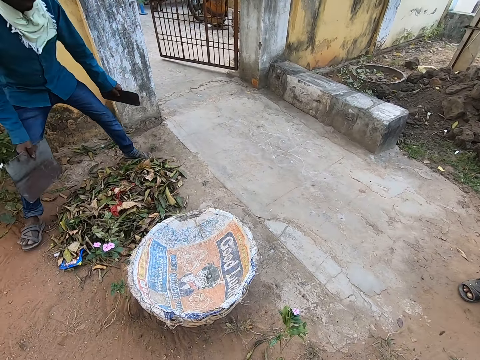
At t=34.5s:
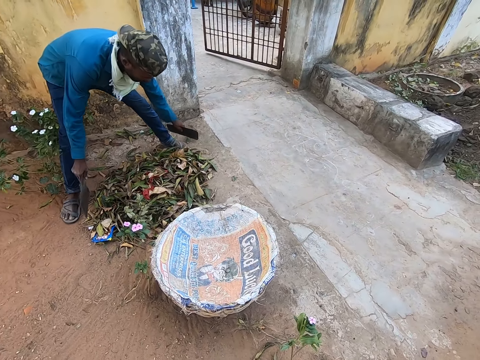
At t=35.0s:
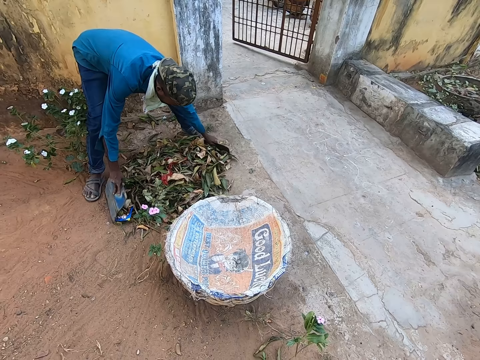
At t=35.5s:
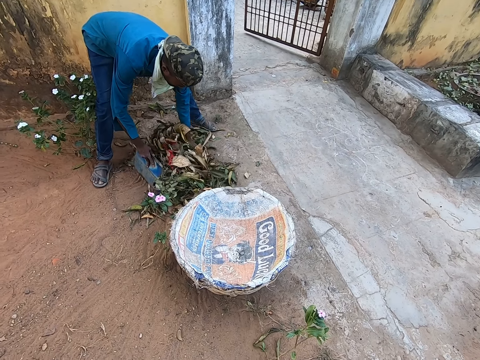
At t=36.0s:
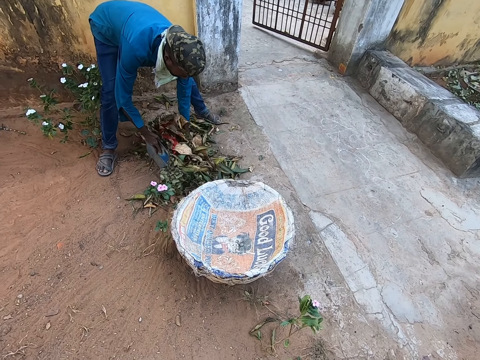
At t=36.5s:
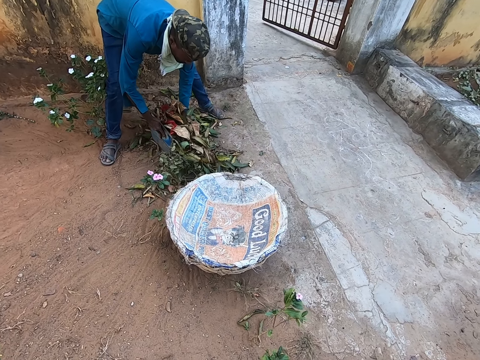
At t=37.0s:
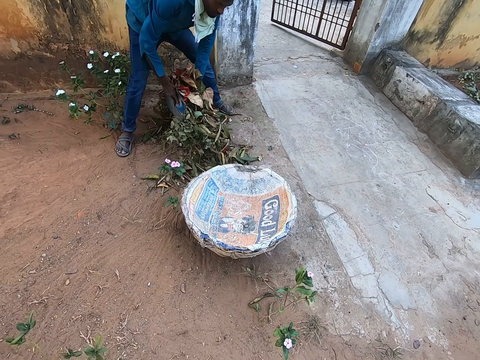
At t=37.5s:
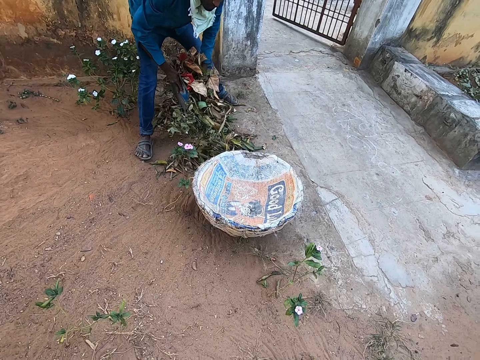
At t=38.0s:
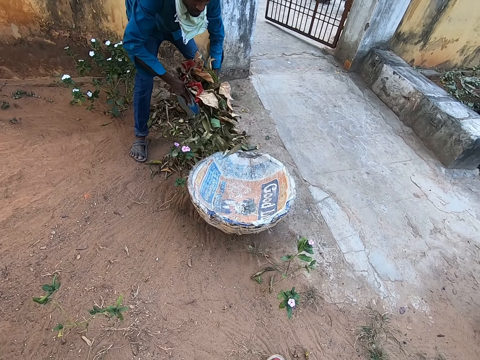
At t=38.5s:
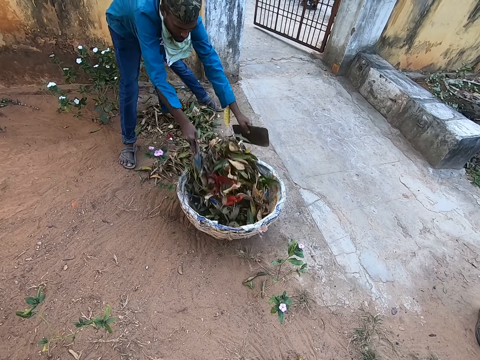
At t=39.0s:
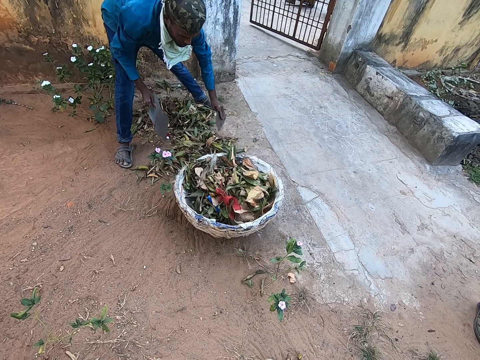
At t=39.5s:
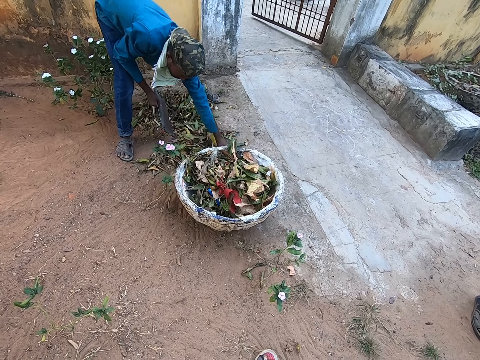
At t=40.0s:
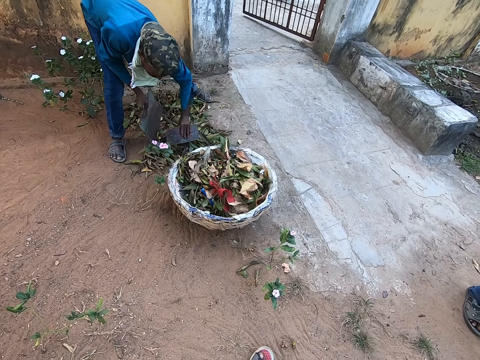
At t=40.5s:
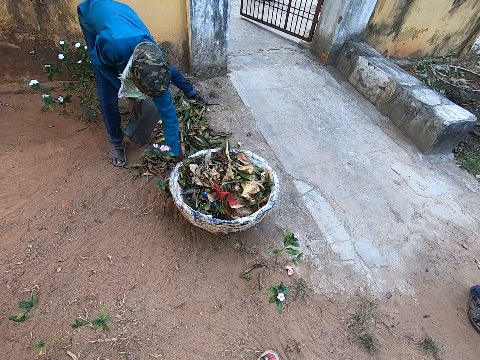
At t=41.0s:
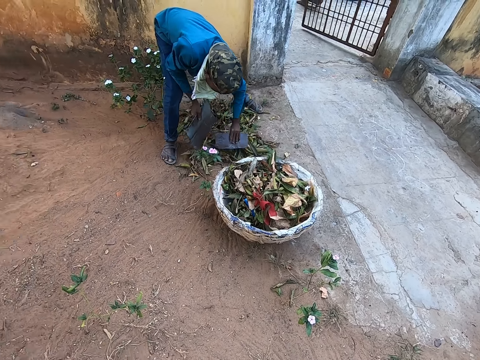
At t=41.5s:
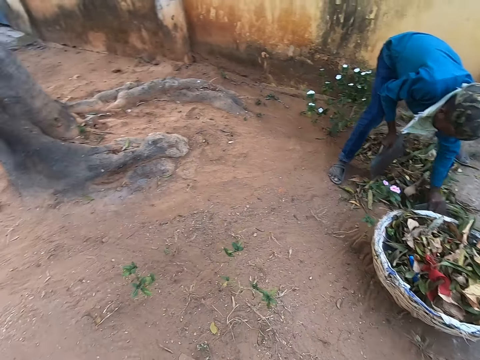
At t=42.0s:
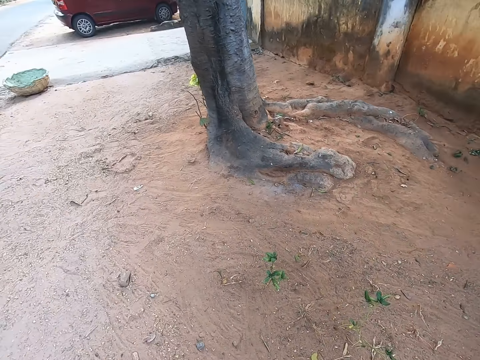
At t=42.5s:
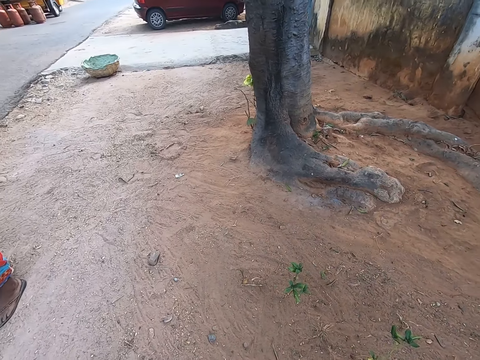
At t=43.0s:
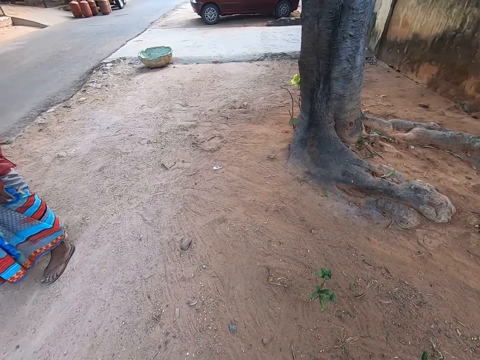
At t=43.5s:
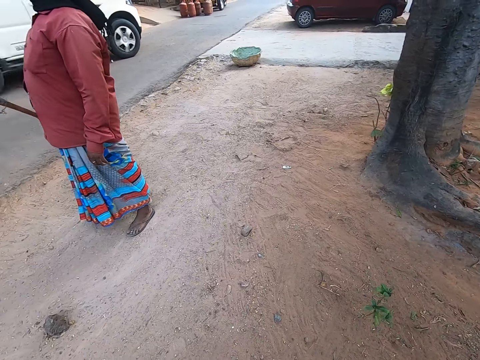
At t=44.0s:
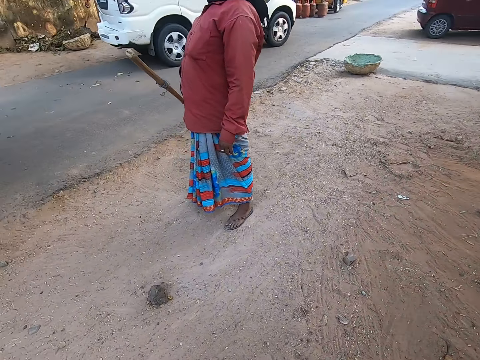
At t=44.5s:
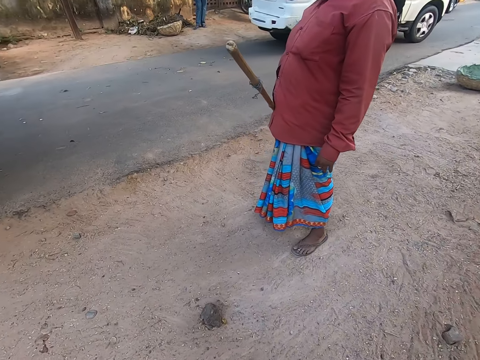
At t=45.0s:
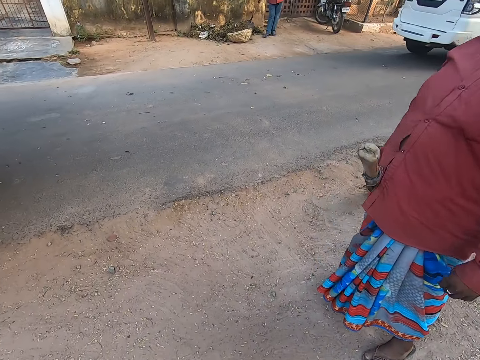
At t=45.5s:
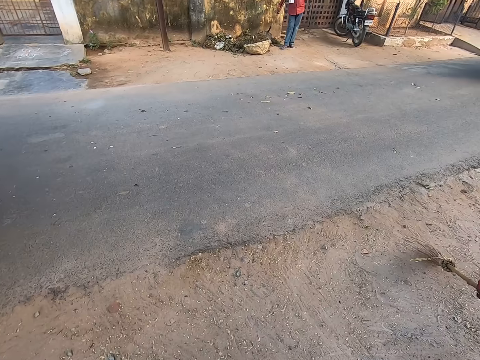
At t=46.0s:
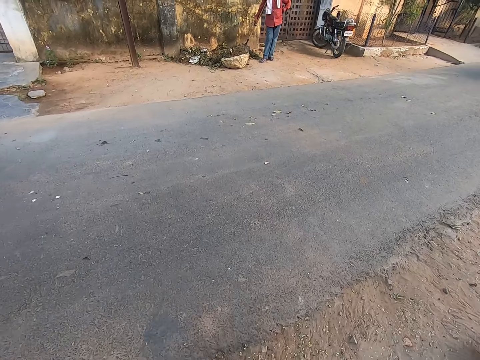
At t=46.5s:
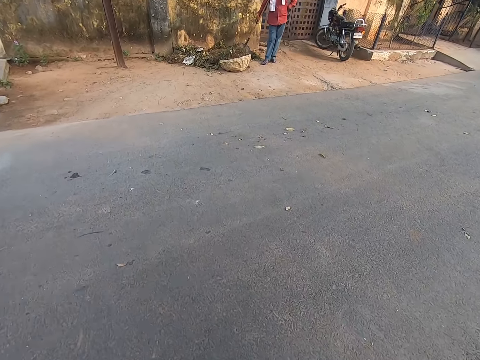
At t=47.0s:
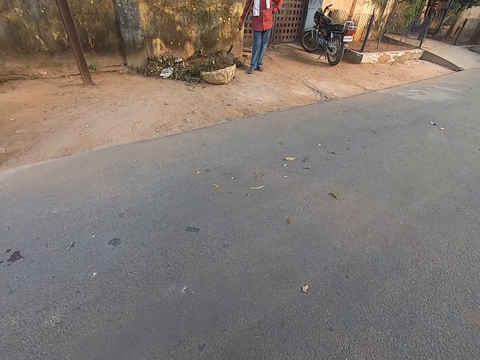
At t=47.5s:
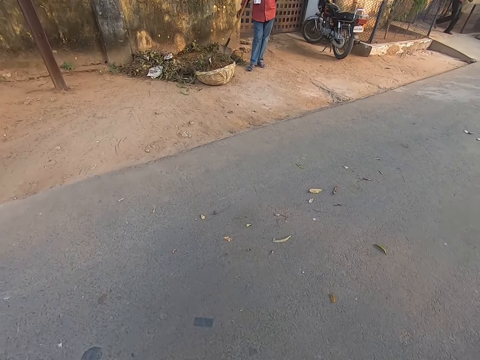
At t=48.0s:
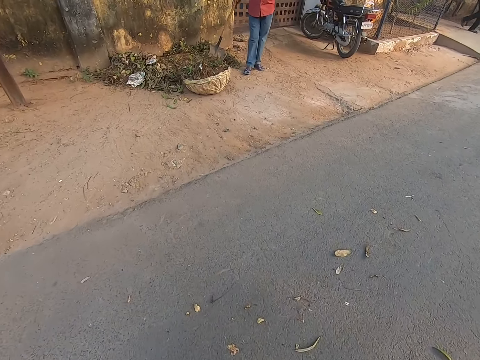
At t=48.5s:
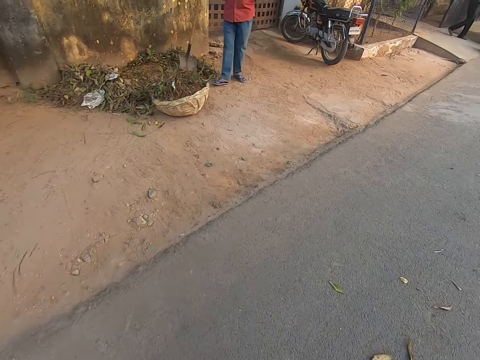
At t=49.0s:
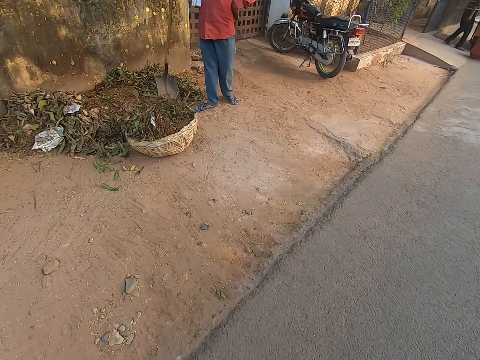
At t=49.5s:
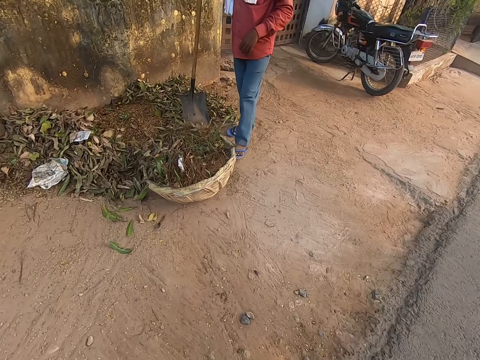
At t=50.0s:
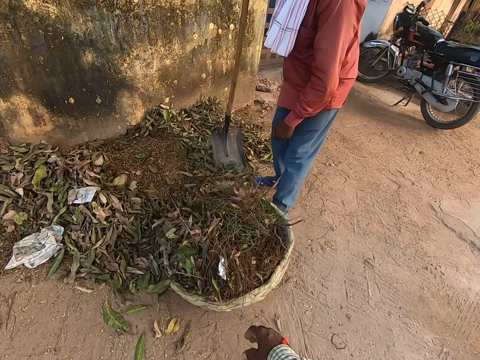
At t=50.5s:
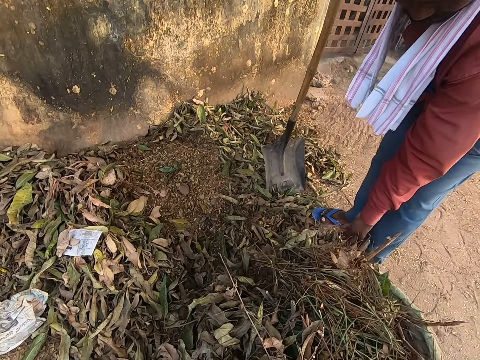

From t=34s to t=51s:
The man gathers dirt on the ground with the wooden piece in his left hand. He gathers dirt on the ground with the wooden piece in his right hand. He pours the dirt into the basket on the ground with the wooden pieces in both hands. He gathers dirt on the ground with the wooden piece in his left hand. The camera wearer looks sideways. They converse with a woman. They walk across a road.

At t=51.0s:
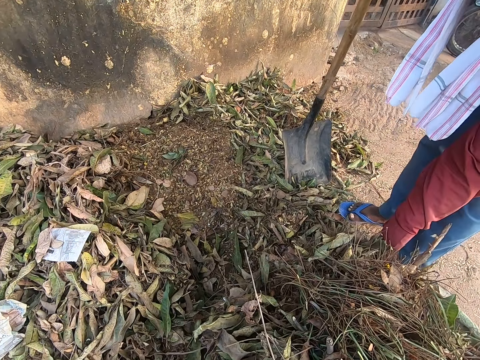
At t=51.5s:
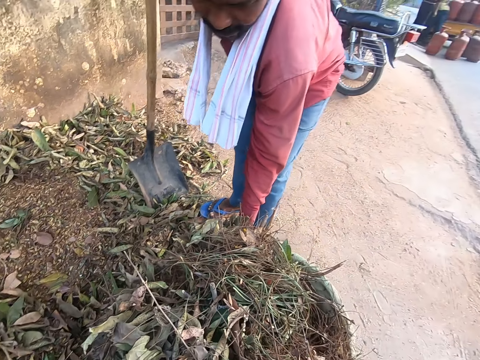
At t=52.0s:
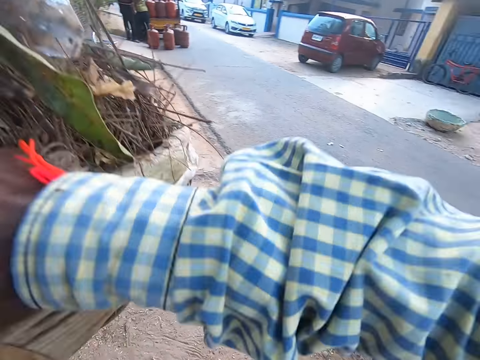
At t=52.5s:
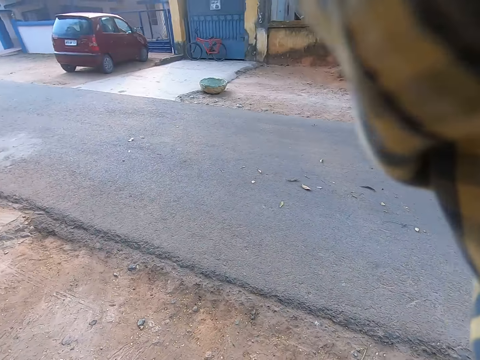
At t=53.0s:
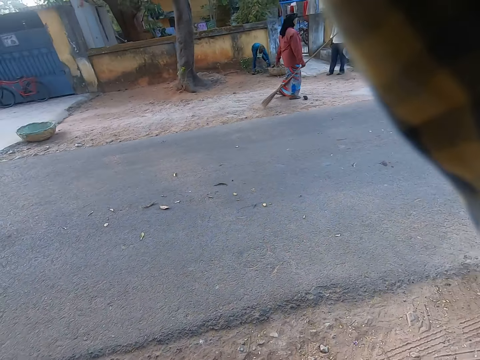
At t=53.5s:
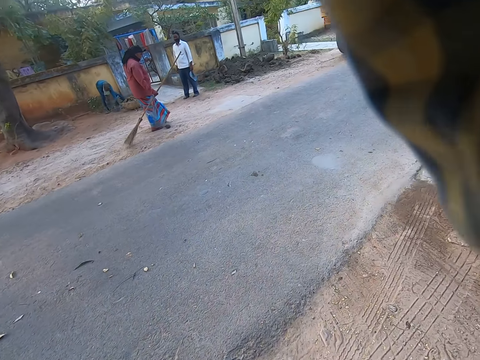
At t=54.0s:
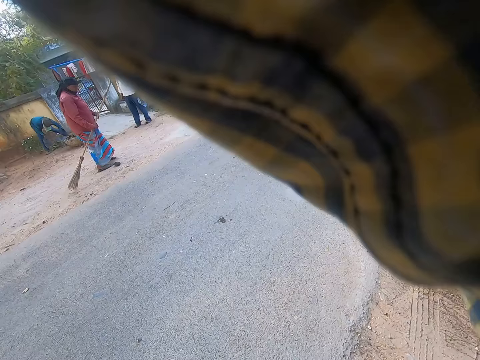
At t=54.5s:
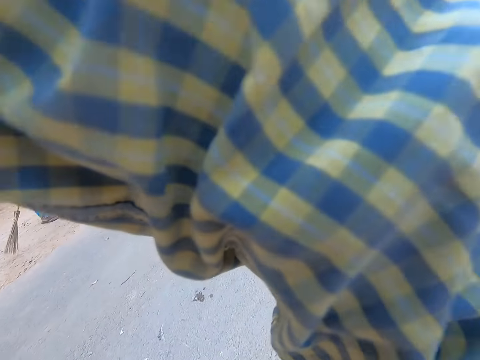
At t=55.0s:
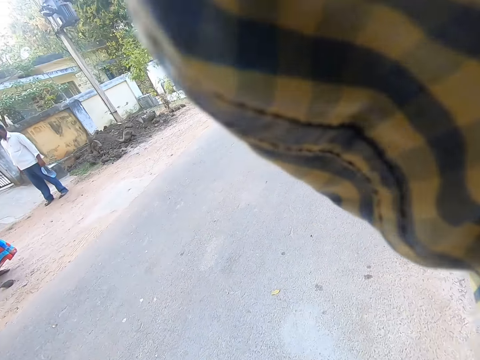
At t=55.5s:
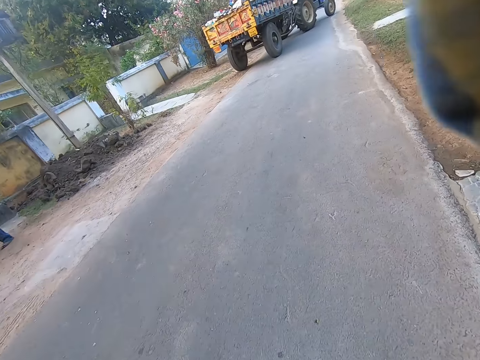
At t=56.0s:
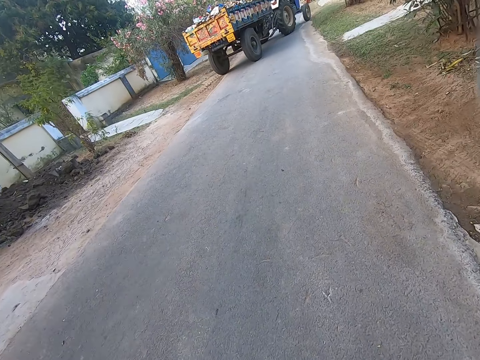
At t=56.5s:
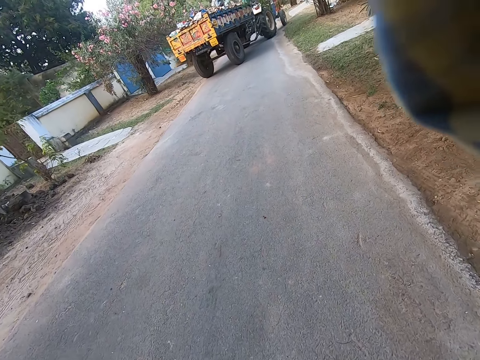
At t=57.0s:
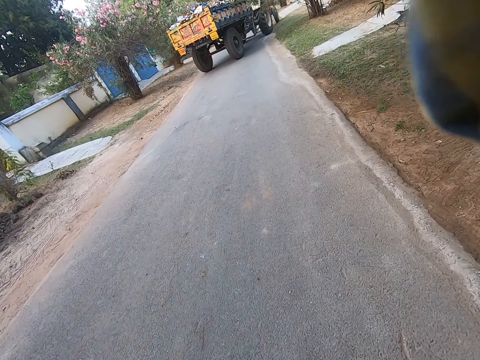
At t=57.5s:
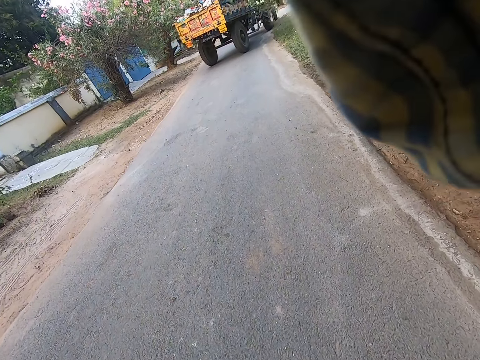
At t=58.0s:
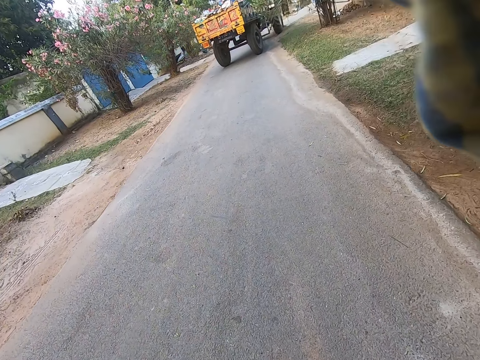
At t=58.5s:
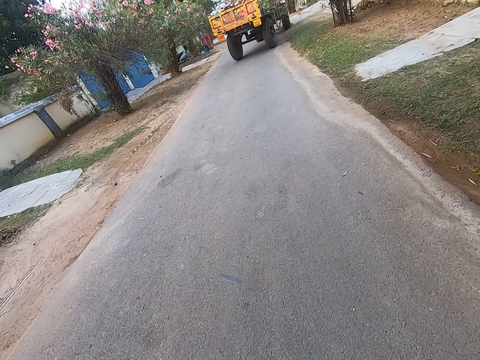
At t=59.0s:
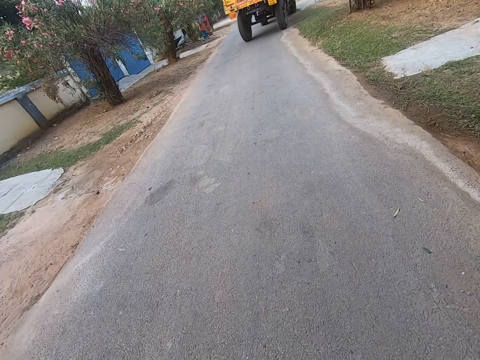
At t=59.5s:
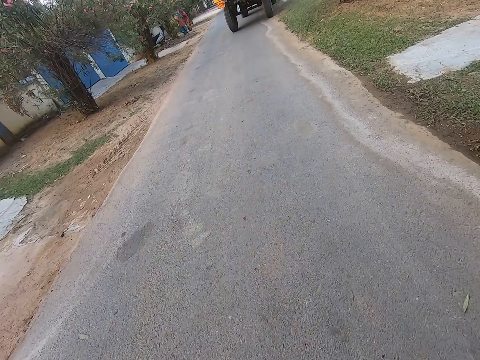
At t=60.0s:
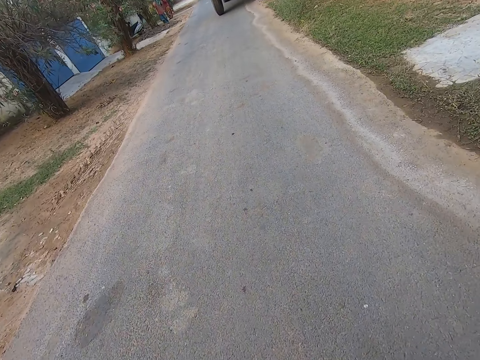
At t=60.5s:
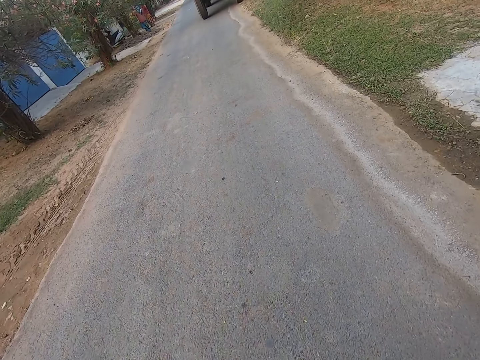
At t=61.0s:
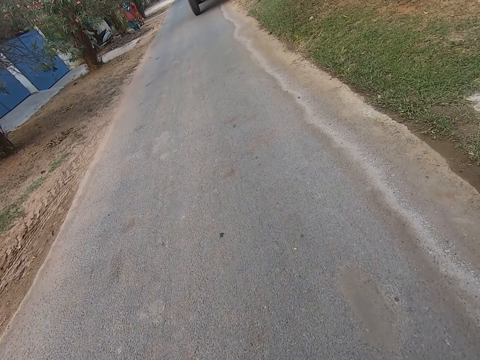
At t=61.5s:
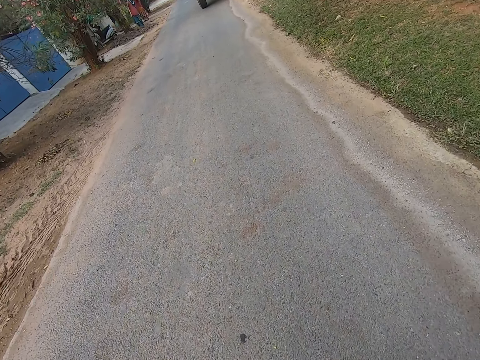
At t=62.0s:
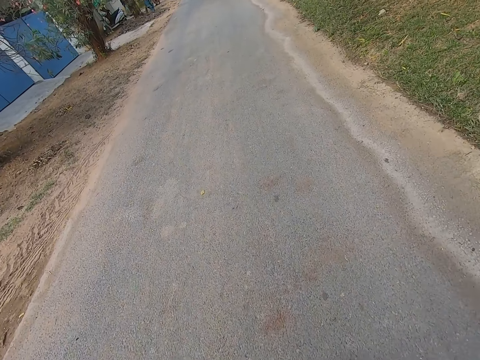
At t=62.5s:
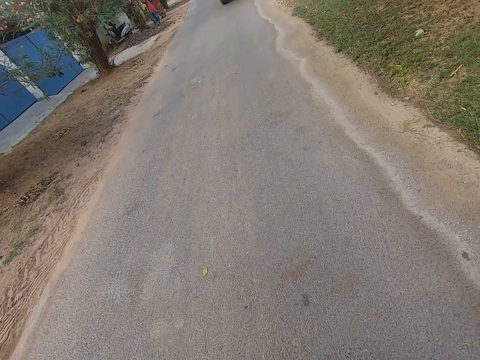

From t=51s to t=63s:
The camera wearer converses with a man. The man lifts a basket or basin from the ground with his left hand. The camera wearer lifts the basket from the ground with his right hand. He places the basket on his head with his right hand. He carries the basin on his head with both hands. He walks along the road. He walks in front.
